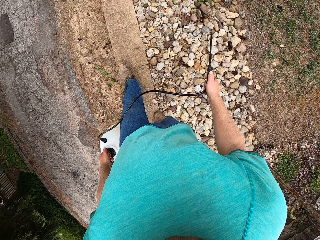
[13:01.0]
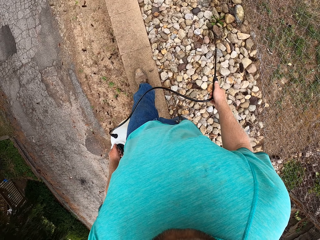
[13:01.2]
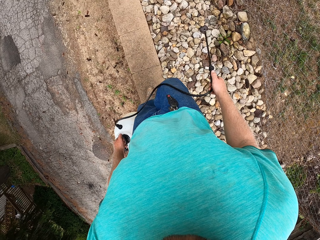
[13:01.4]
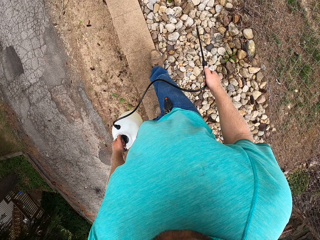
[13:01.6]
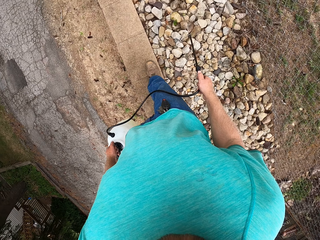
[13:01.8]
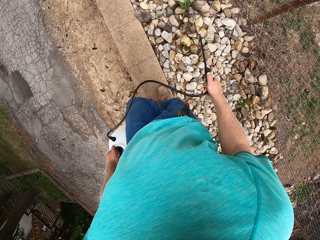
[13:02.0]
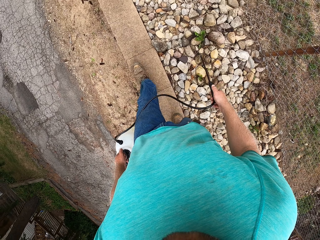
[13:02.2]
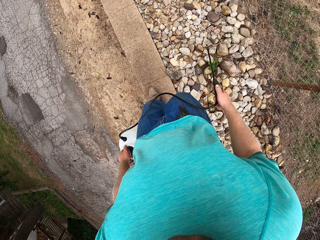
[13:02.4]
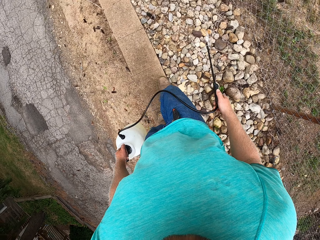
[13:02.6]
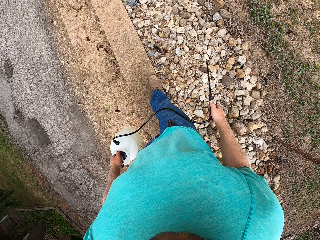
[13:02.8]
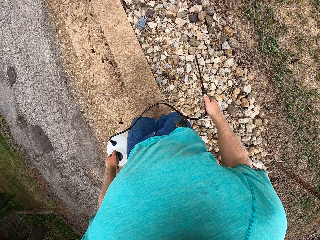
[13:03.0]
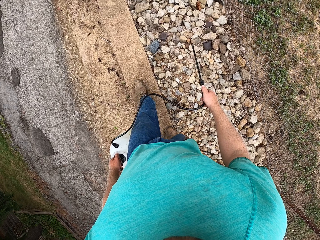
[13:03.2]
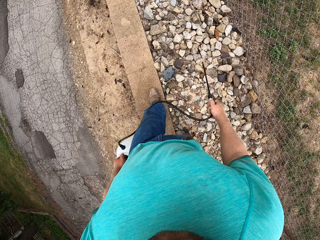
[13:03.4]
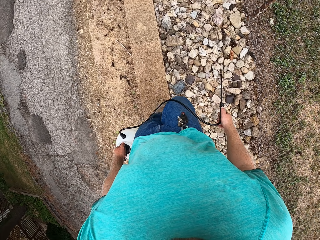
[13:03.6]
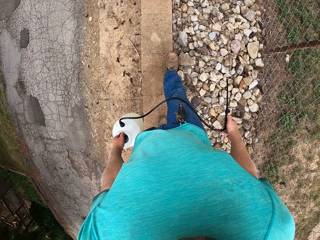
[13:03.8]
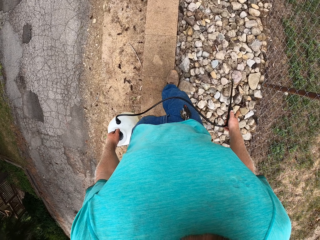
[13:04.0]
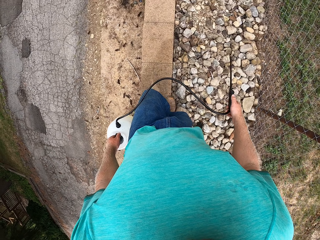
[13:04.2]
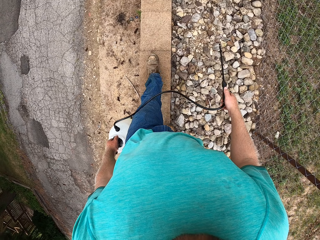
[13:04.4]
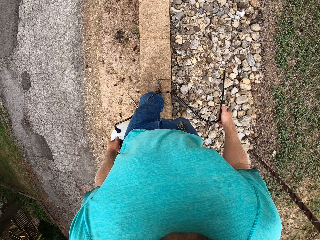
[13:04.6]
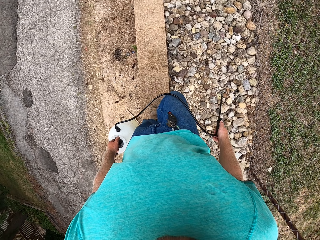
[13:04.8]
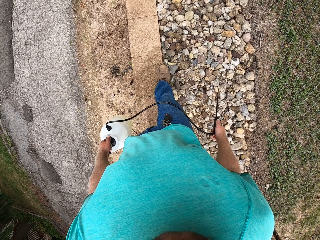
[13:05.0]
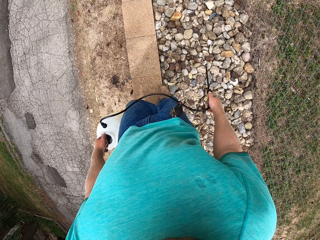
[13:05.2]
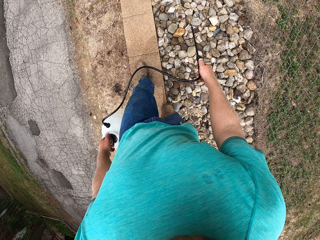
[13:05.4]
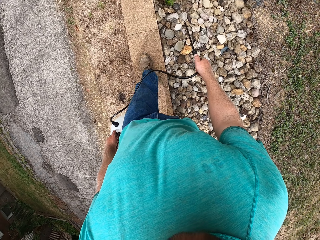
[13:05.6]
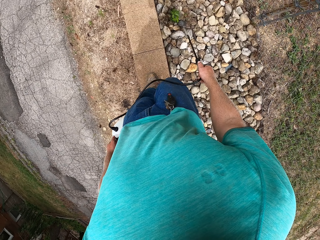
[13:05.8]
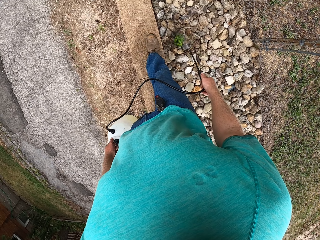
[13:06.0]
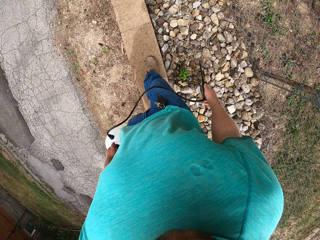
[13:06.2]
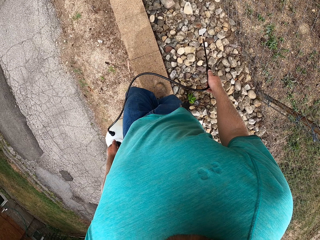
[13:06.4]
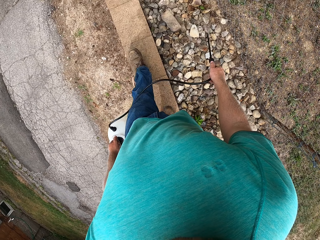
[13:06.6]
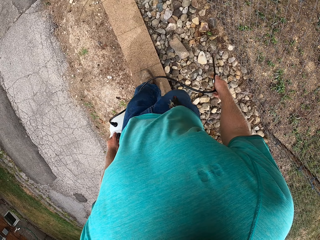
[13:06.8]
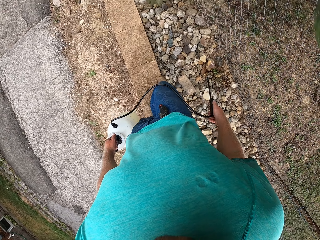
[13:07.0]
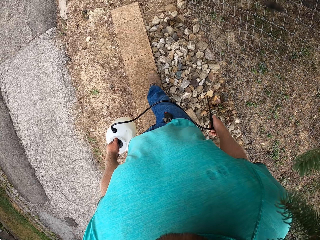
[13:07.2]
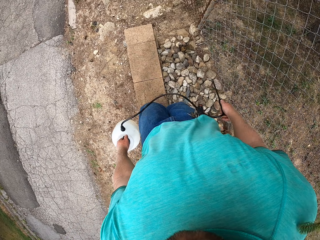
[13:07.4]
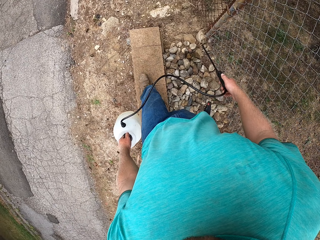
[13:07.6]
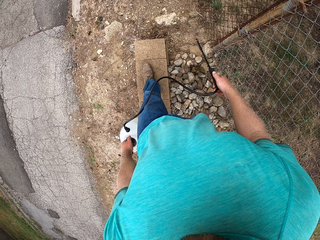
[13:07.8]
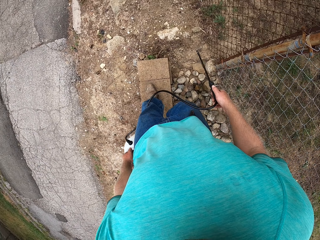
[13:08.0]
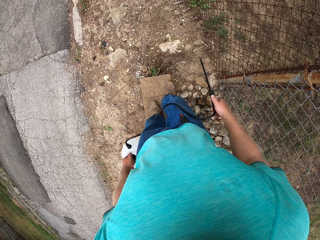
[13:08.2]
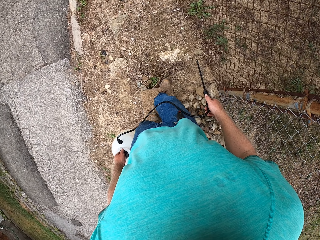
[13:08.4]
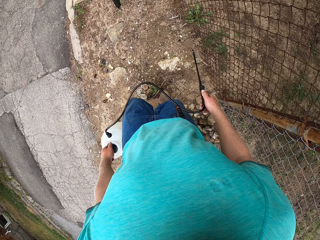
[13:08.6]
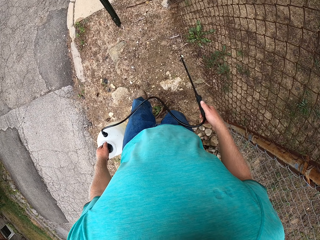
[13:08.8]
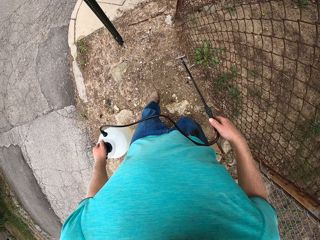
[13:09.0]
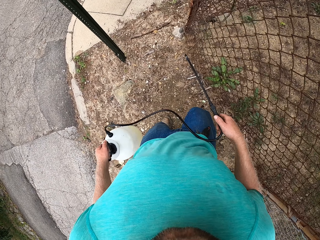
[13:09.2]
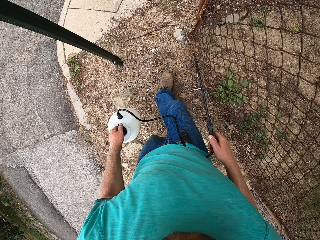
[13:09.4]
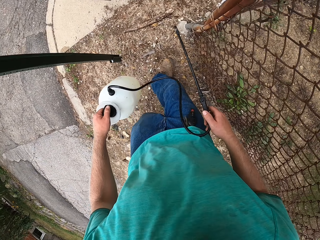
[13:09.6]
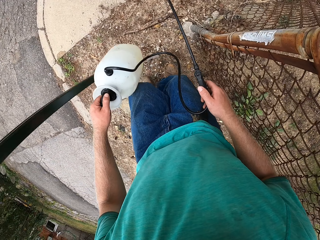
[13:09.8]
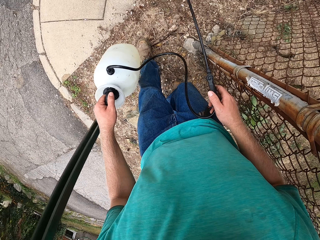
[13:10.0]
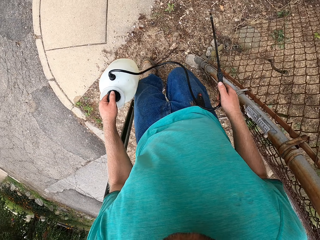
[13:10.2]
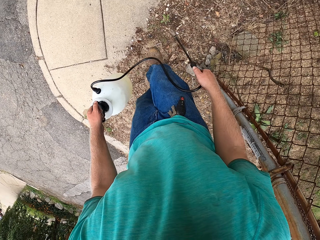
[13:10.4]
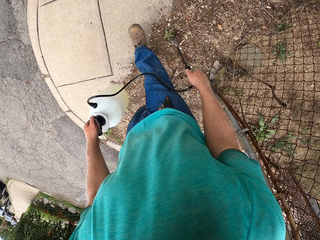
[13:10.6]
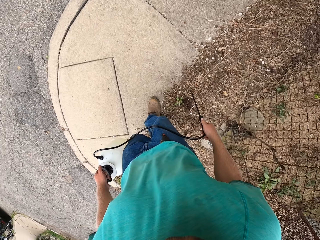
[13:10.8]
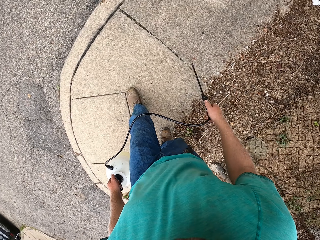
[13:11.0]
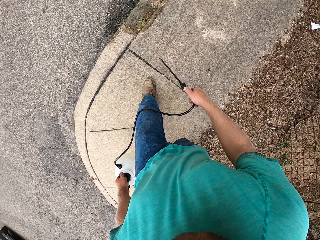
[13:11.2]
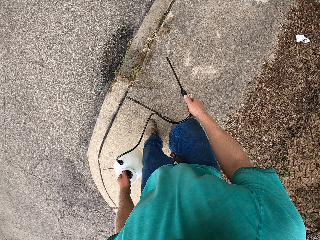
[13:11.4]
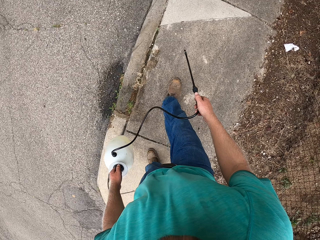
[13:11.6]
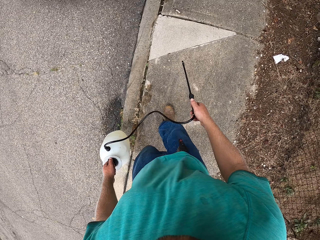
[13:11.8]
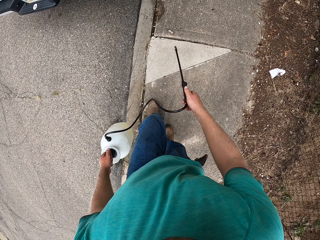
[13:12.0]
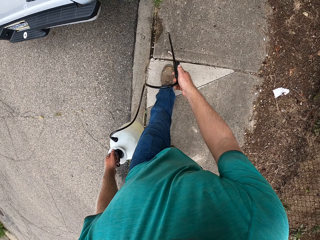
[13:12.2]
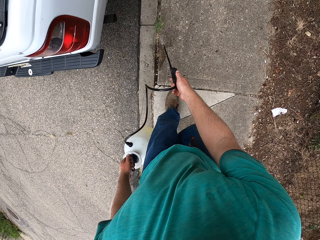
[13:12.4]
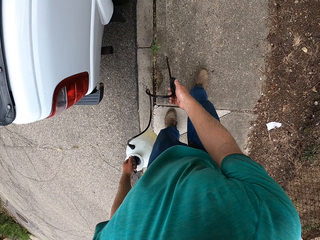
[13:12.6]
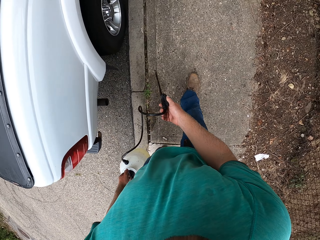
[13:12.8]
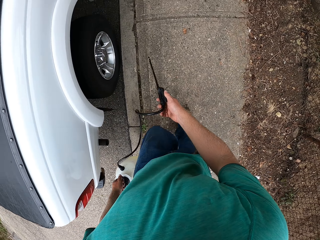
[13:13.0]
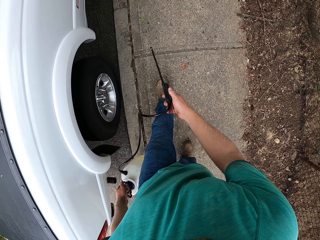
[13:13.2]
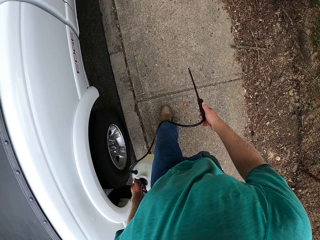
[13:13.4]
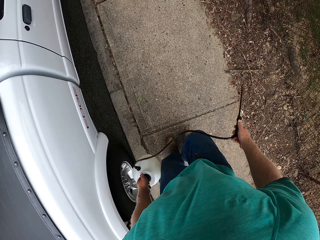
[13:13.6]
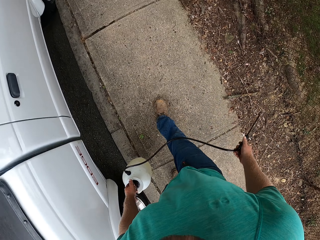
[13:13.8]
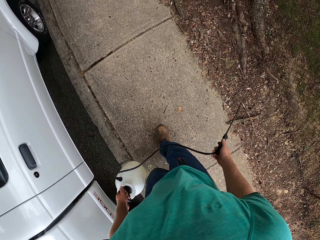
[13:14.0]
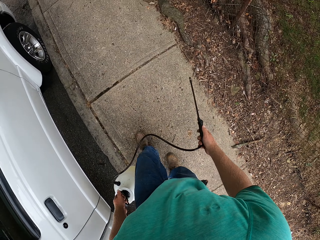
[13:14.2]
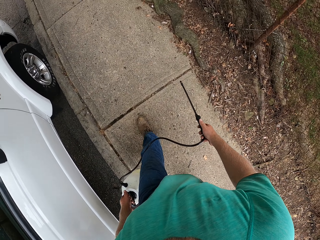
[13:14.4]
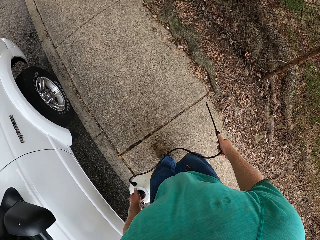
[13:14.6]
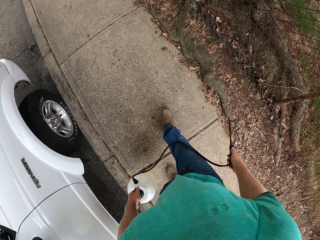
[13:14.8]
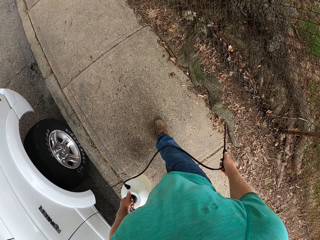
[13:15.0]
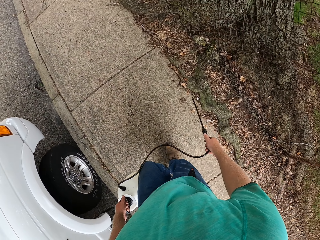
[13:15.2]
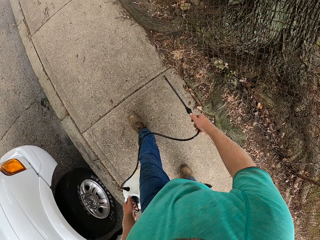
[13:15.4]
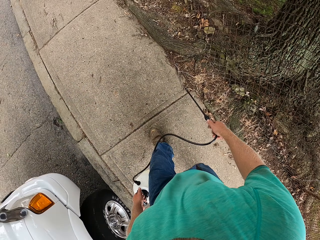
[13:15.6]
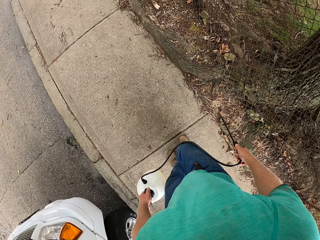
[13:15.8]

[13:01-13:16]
The camera wearer sprays the plants. They climb down the curbstone. They walk. They spray herbicides on the grasses on the footpath with the sprayer in both hands.

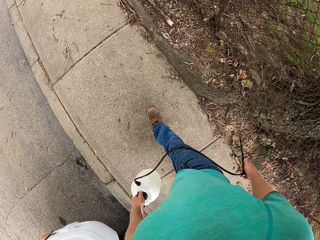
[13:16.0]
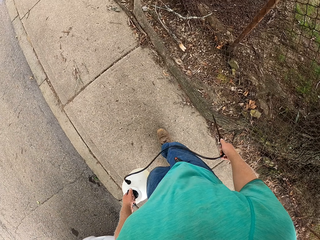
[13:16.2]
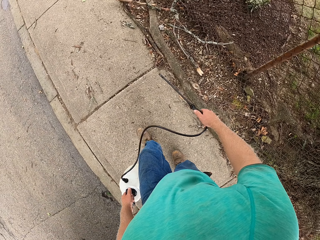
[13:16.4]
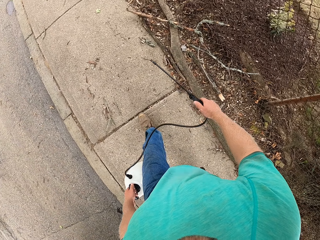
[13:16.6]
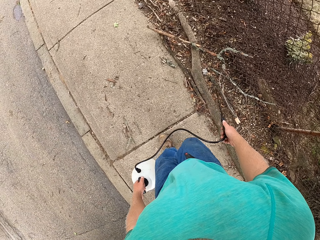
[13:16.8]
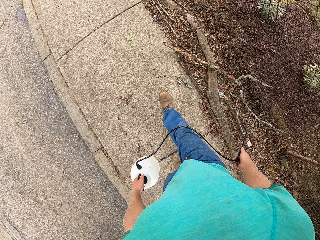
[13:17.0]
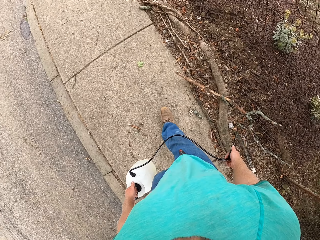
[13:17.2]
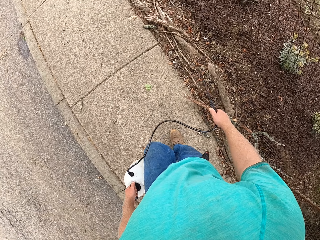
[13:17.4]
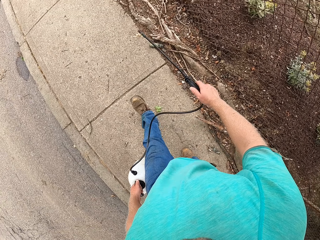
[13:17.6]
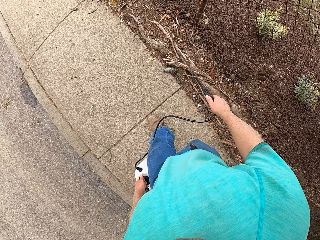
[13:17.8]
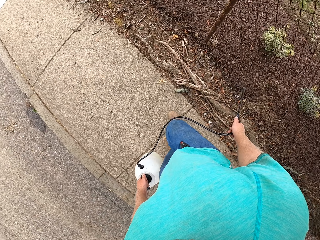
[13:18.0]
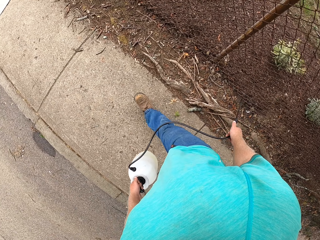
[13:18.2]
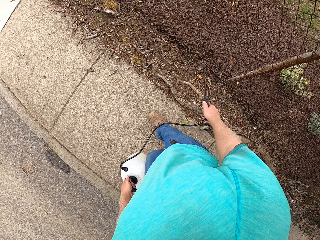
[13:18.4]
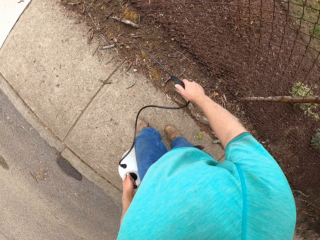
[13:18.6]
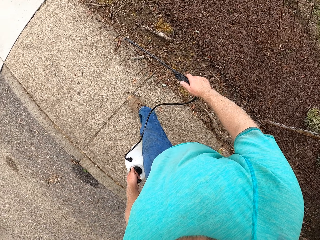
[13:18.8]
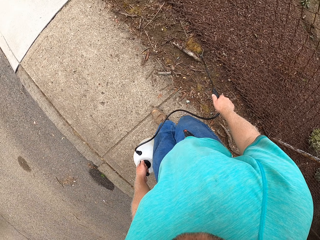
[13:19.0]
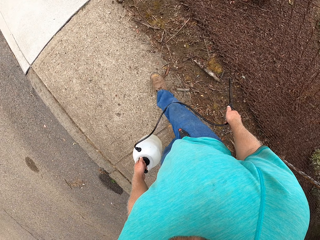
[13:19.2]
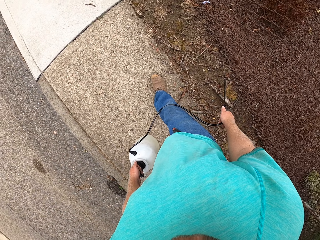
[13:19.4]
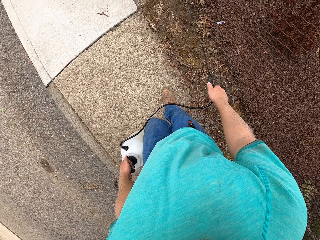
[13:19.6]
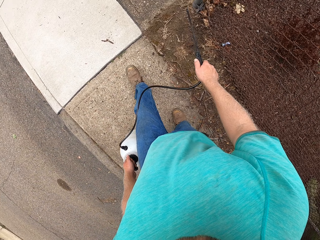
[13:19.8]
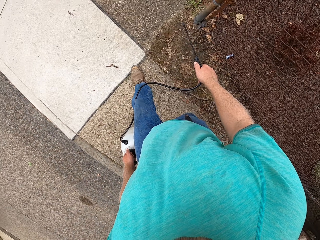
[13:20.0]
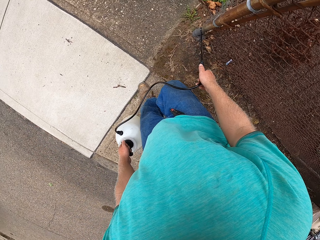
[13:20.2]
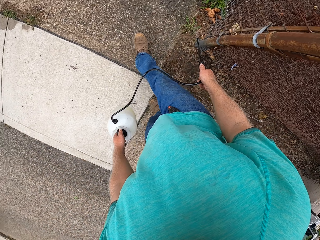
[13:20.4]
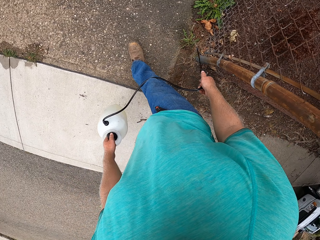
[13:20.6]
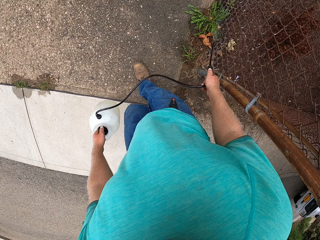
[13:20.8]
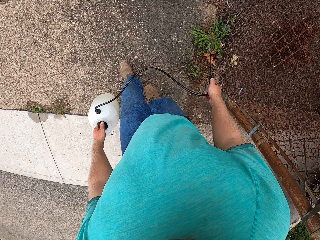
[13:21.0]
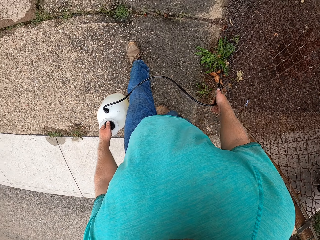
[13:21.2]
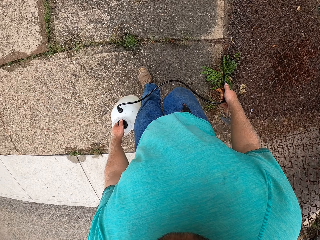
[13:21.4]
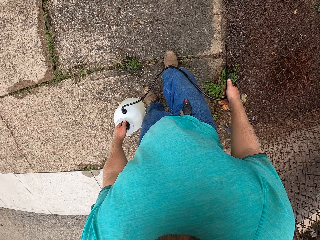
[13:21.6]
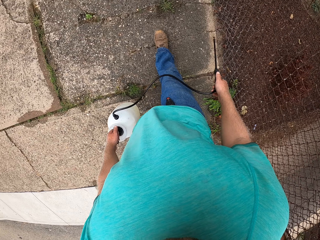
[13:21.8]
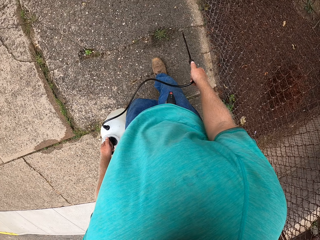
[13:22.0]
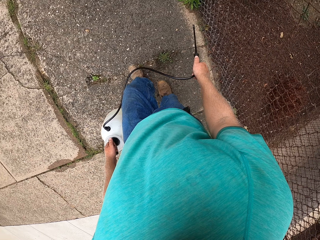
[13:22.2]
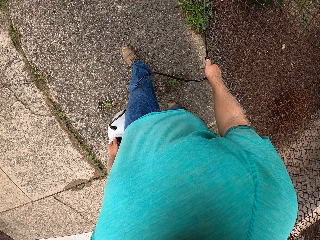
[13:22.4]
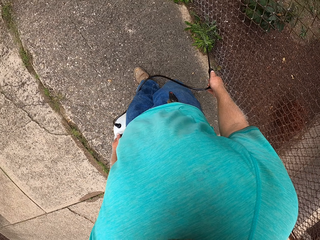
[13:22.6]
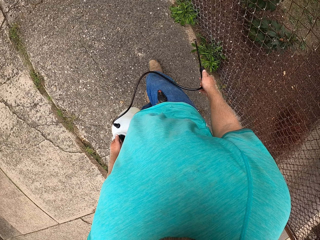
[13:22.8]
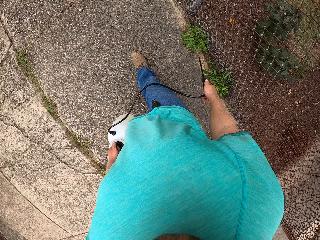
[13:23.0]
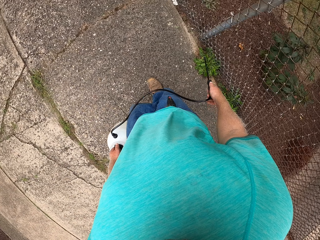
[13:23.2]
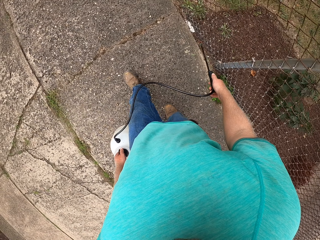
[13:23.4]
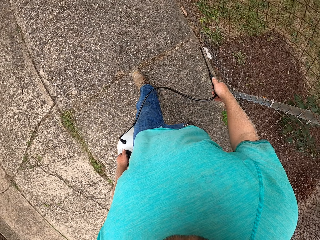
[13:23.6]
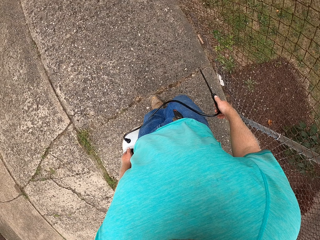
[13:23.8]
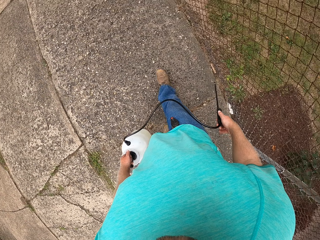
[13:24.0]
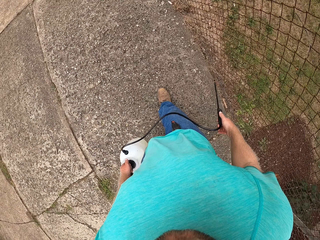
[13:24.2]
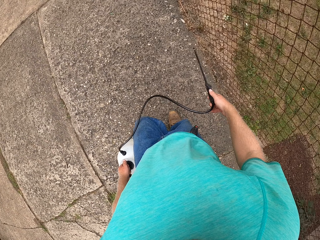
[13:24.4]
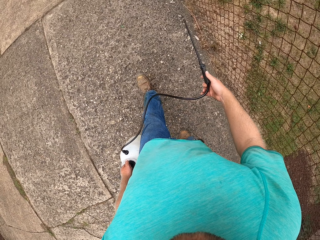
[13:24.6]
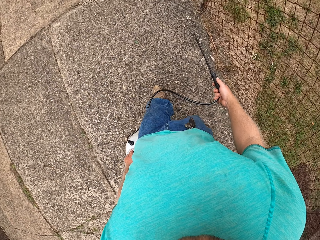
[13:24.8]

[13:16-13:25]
The camera wearer sprays the plants.
